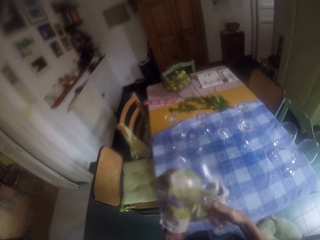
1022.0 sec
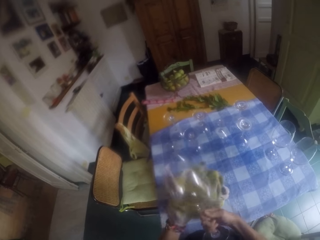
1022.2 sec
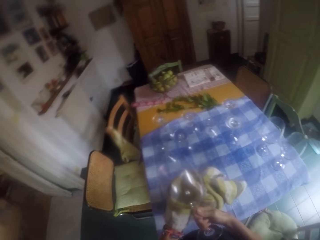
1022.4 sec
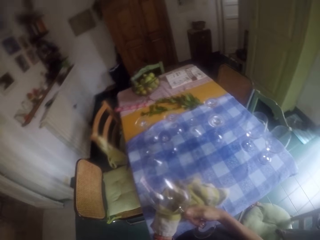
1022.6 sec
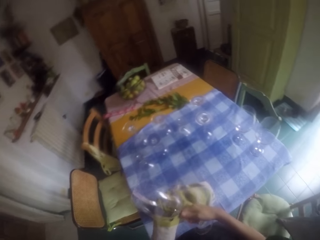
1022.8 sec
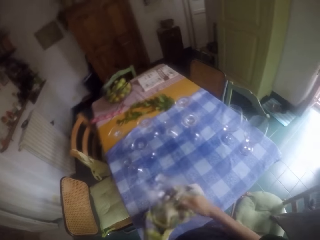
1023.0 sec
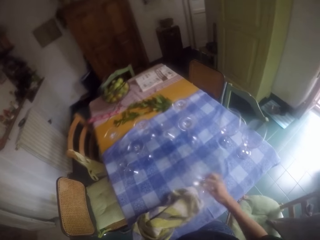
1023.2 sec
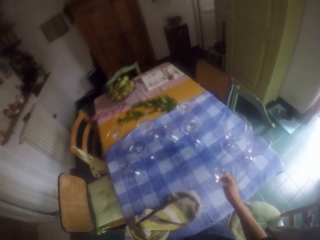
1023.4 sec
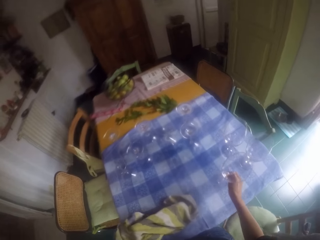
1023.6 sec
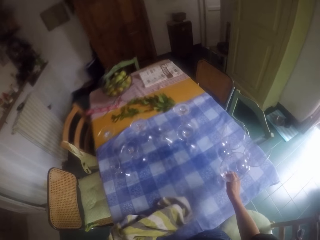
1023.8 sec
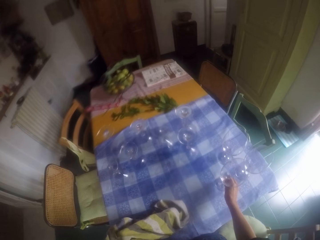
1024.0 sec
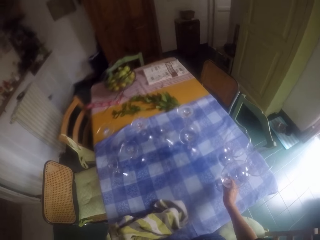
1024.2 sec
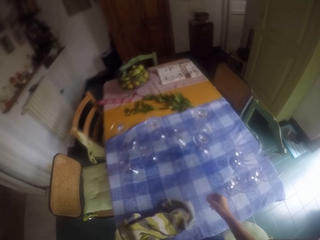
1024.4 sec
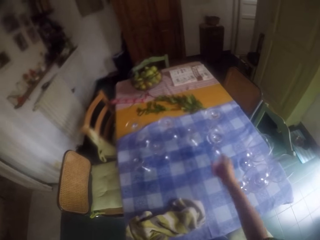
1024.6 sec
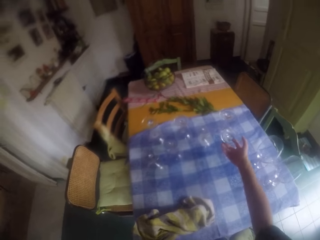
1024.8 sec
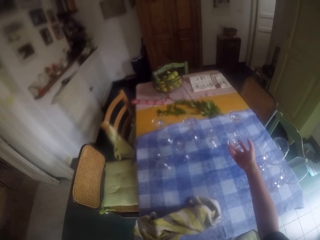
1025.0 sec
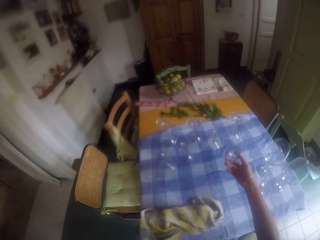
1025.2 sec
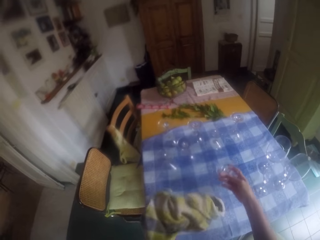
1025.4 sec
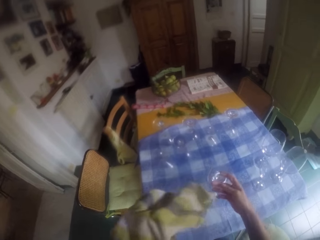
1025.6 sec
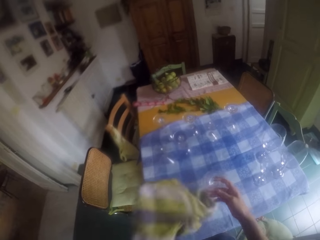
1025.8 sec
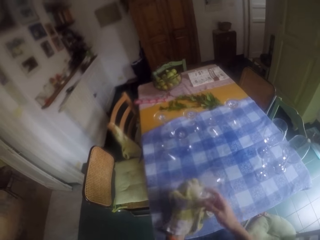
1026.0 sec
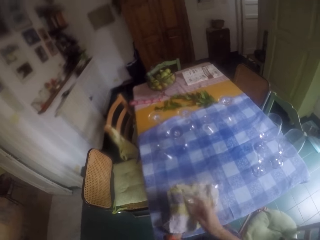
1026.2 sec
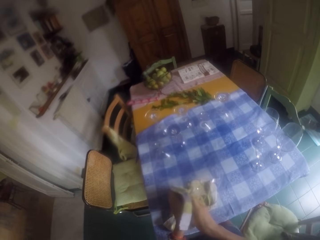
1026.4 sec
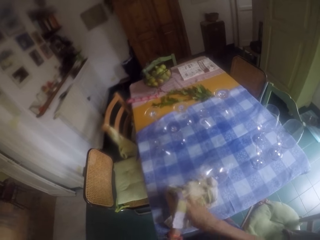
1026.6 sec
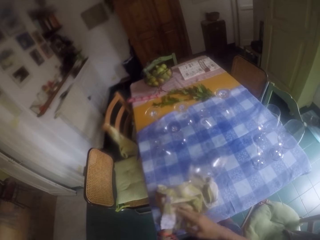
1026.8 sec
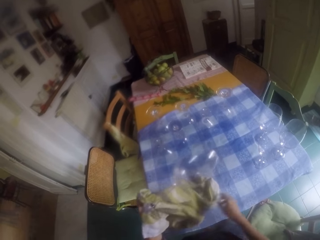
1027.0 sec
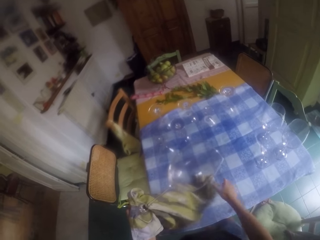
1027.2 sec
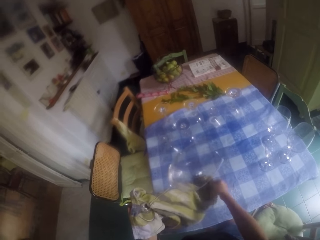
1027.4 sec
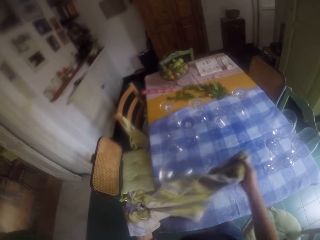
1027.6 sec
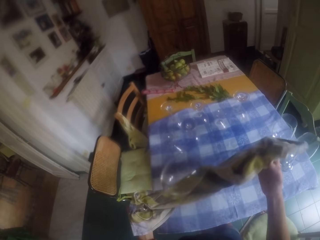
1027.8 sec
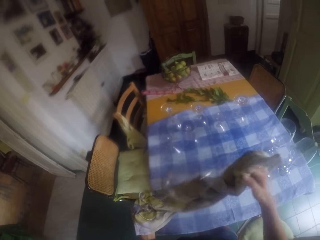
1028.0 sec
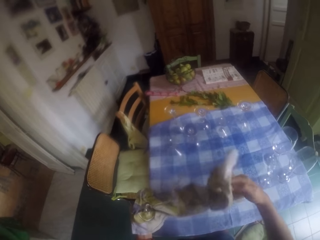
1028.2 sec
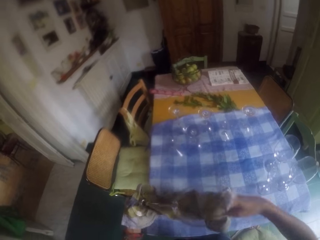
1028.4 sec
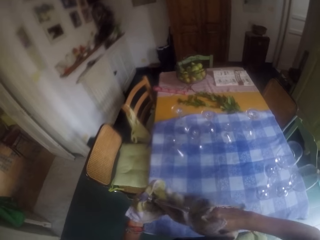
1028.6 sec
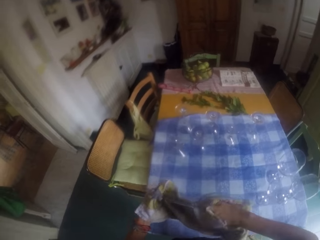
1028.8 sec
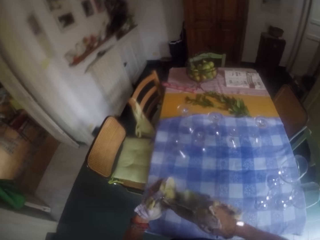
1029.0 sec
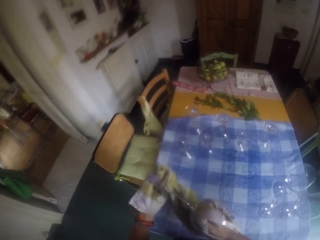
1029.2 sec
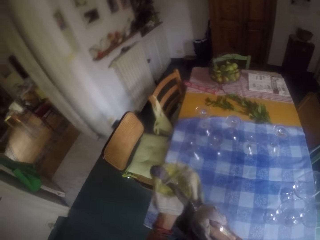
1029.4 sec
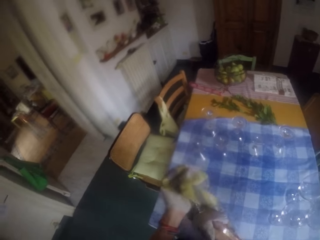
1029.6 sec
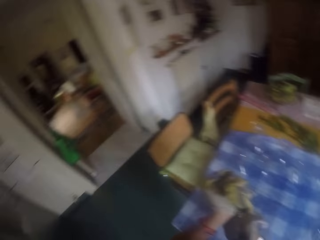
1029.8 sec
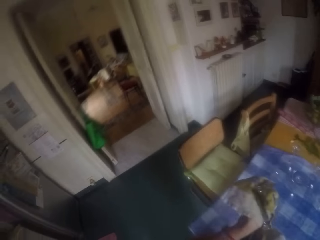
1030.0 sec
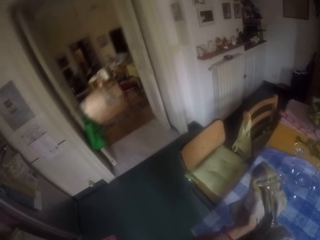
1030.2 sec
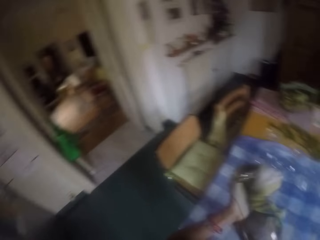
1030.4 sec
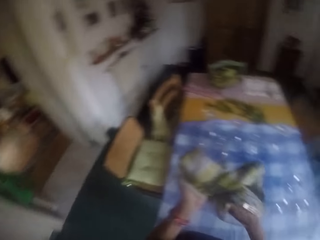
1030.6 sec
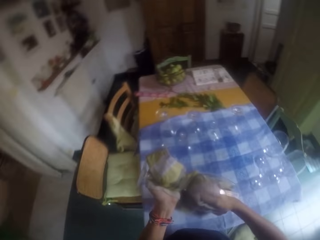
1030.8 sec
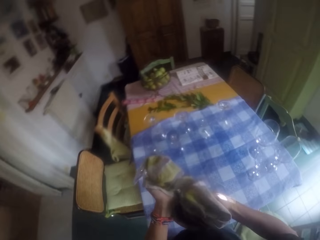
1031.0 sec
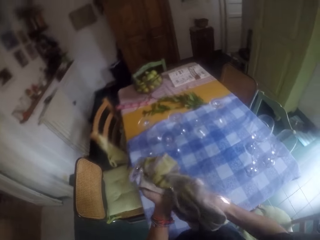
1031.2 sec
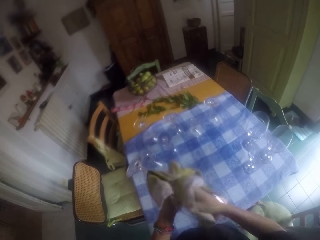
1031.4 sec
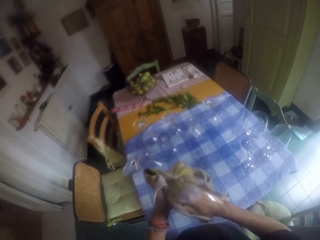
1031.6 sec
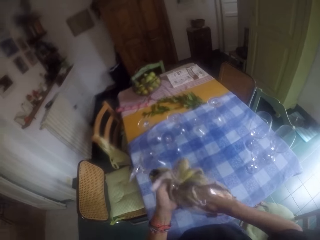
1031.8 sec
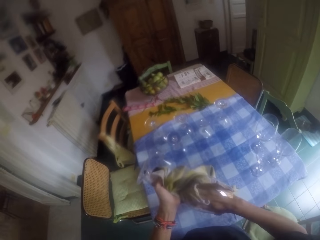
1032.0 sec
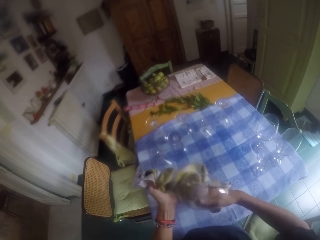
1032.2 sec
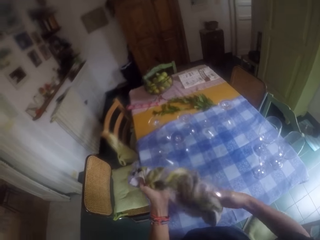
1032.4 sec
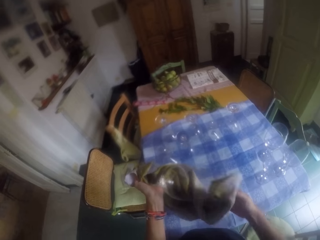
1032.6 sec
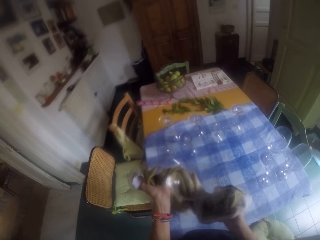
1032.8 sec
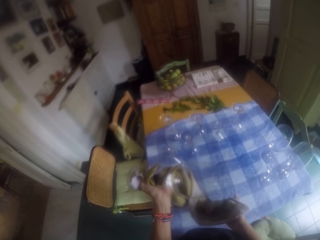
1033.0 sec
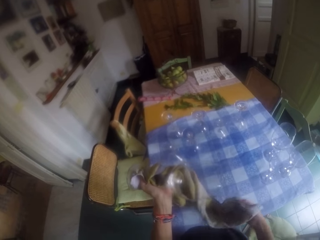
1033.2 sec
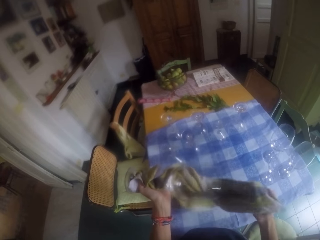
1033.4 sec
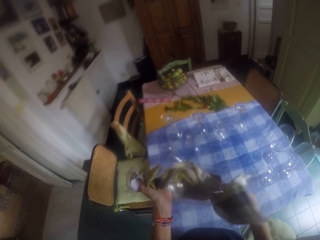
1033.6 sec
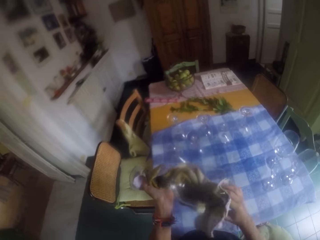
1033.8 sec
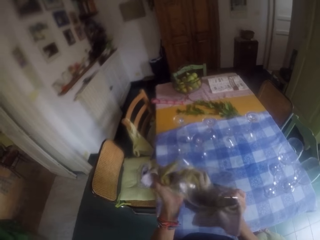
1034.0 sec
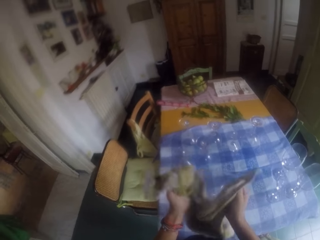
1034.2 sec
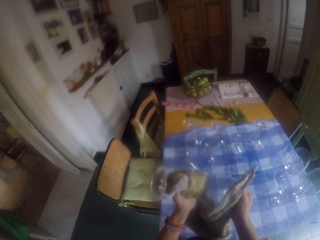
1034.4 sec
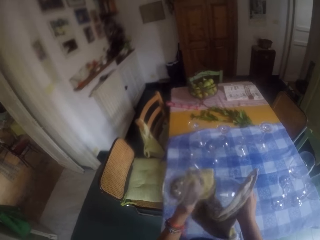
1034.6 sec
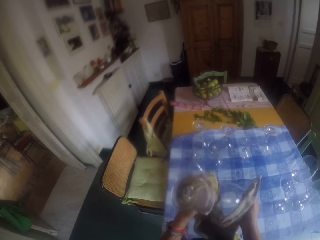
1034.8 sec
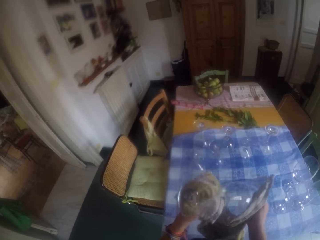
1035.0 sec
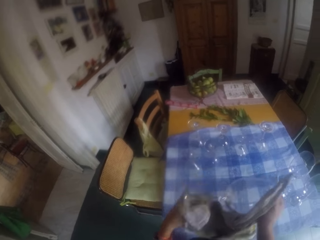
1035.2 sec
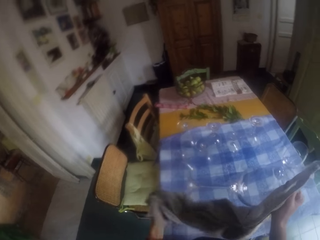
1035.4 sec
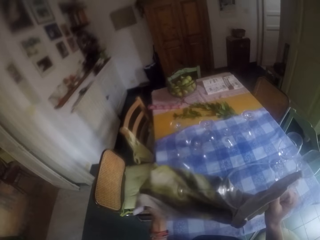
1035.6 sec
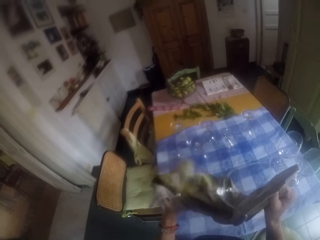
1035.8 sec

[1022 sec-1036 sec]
The camera wearer puts the glass on the table. They pick the glass from the table. They wipe the glass with a kitchen towel. They look around.

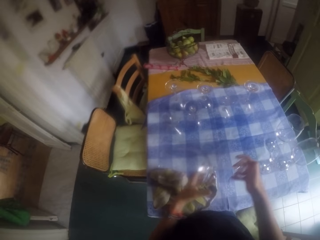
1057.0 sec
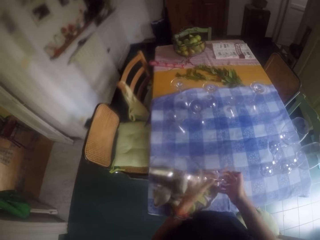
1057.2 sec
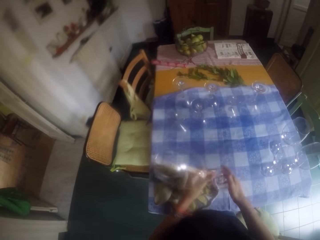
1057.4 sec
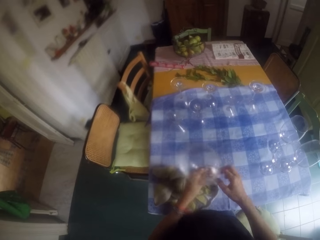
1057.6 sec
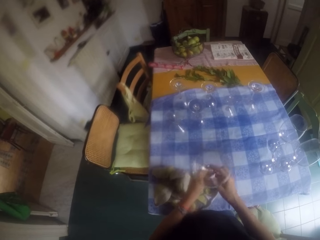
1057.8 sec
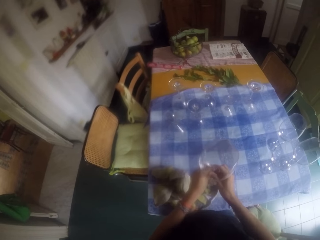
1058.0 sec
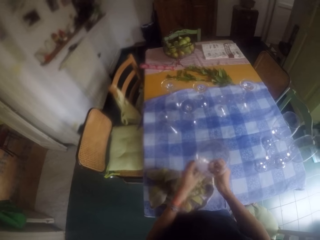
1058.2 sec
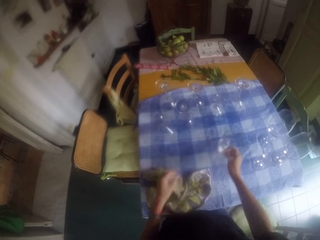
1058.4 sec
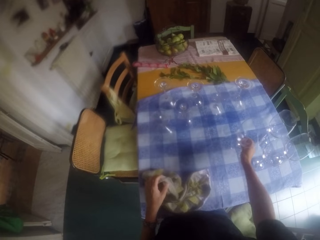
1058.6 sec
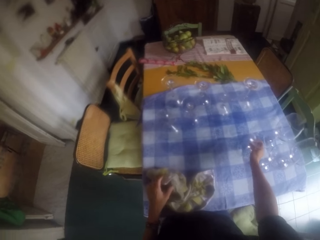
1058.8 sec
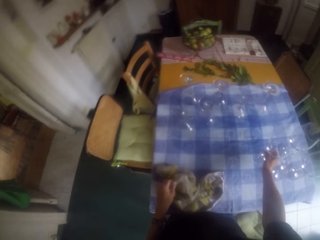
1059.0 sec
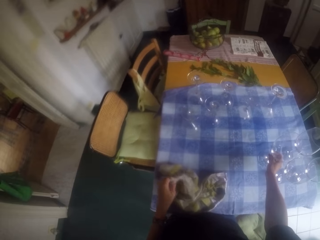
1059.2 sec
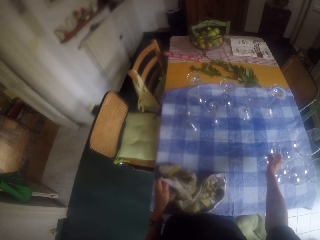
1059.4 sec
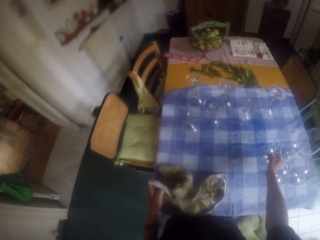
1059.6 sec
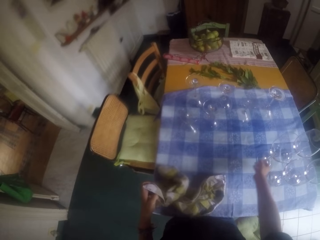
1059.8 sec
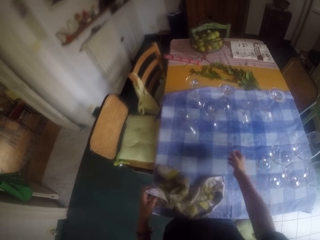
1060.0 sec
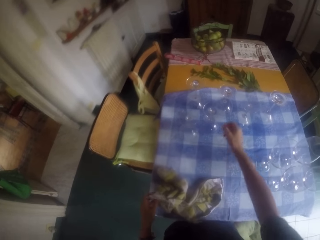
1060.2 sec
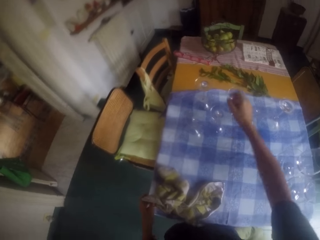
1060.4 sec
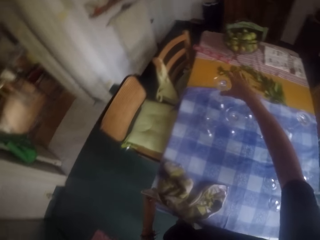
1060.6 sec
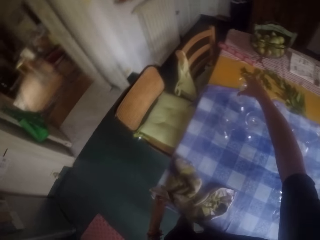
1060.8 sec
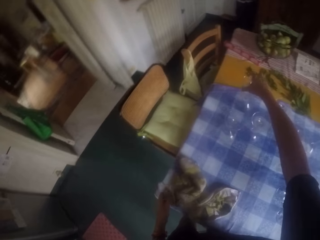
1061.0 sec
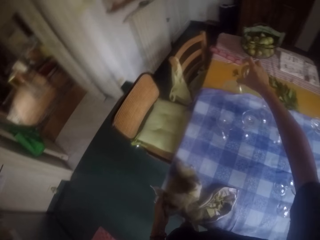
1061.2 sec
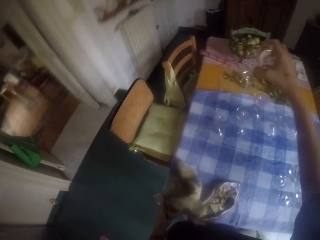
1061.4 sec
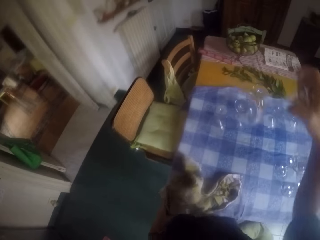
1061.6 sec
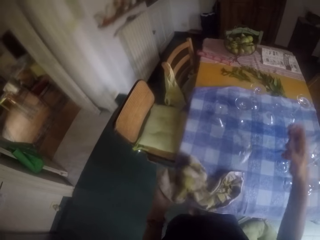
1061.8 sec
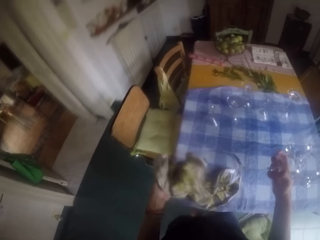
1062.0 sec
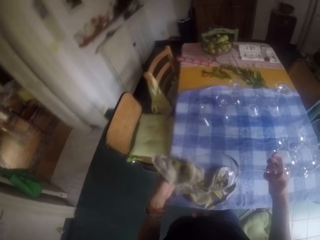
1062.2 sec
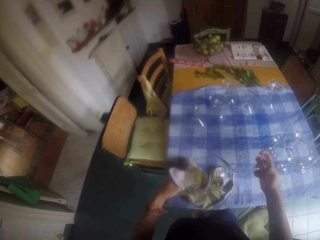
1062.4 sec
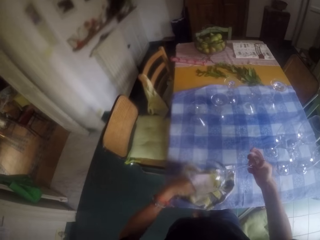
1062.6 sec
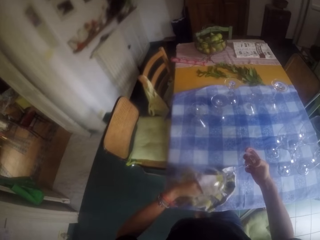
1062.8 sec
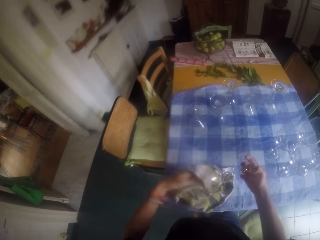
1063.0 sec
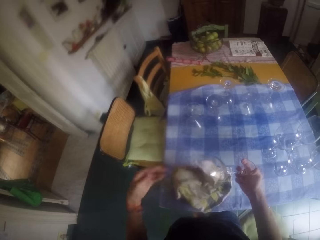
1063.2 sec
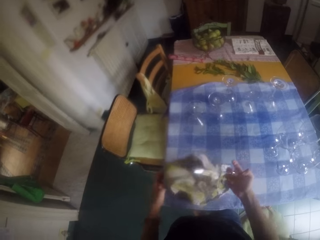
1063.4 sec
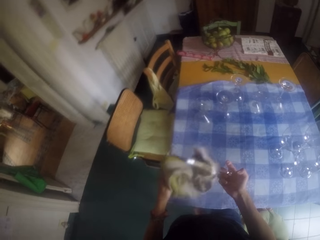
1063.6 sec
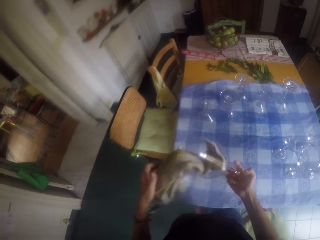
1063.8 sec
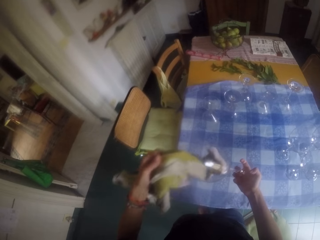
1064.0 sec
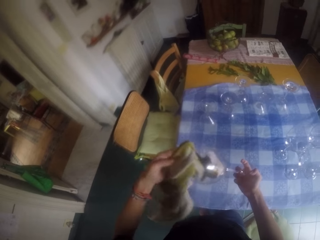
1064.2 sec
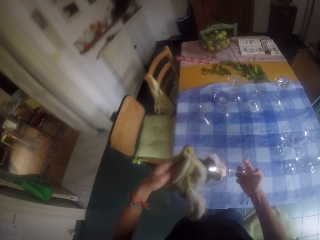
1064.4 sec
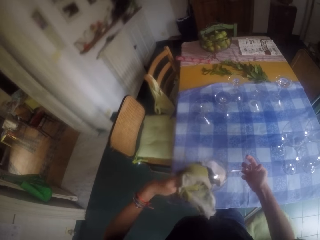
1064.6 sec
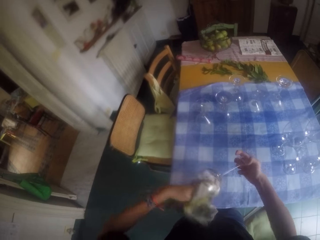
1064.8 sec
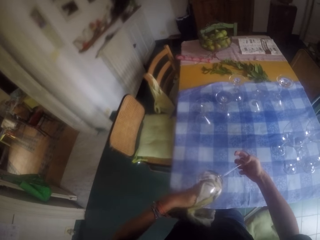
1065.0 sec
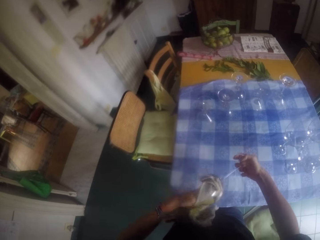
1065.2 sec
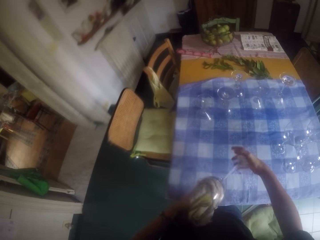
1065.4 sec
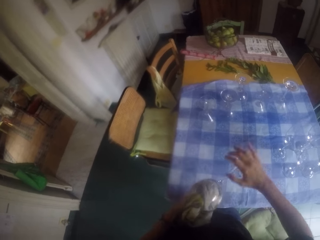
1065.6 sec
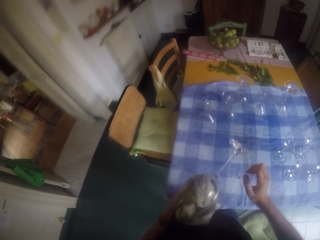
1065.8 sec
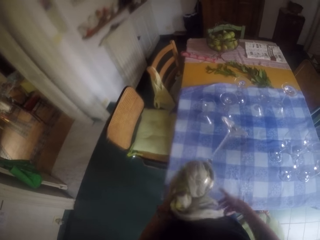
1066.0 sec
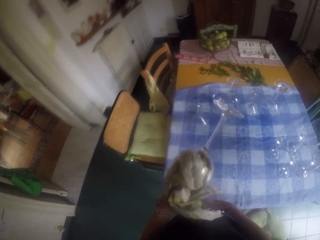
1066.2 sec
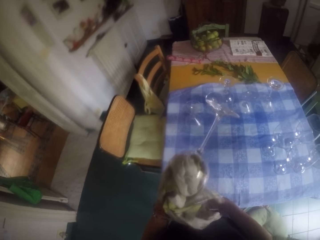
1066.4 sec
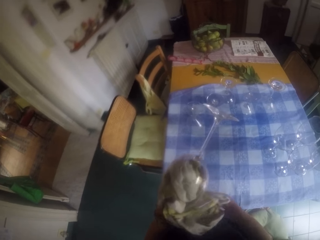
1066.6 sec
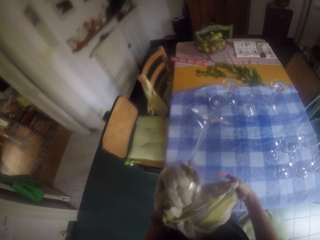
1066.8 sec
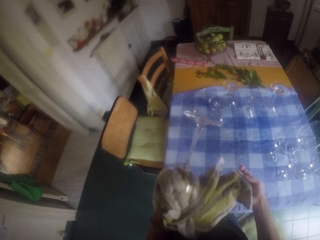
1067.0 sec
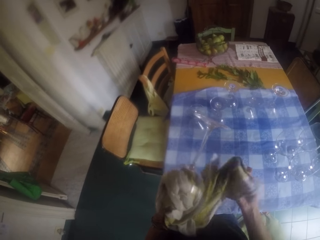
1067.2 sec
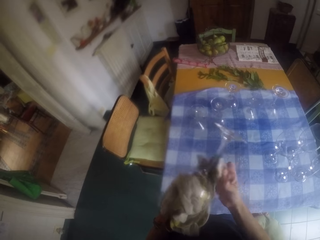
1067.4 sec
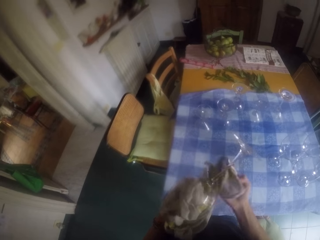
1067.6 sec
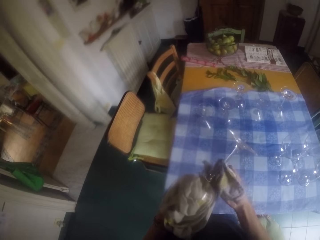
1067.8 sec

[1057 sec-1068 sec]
The camera wearer puts the glass on the table. They pick the glass from the table. They wipe the glass with a kitchen towel.
